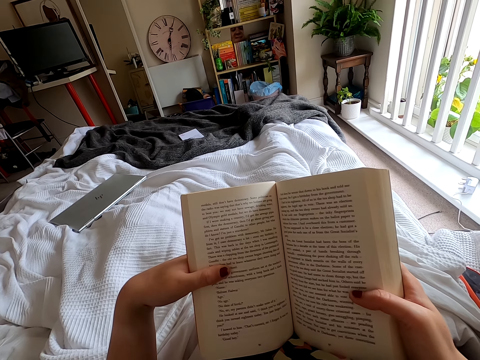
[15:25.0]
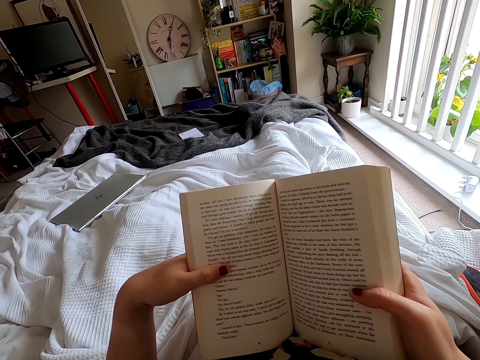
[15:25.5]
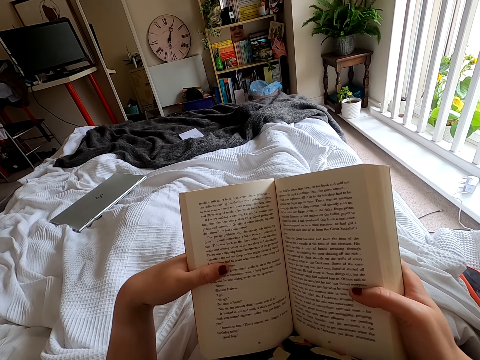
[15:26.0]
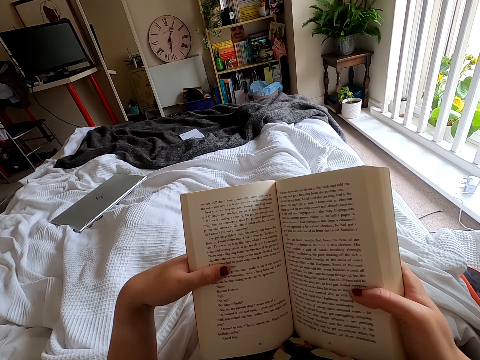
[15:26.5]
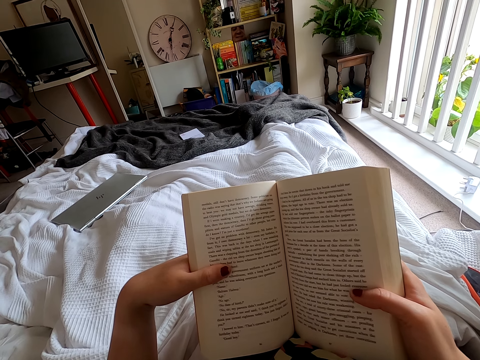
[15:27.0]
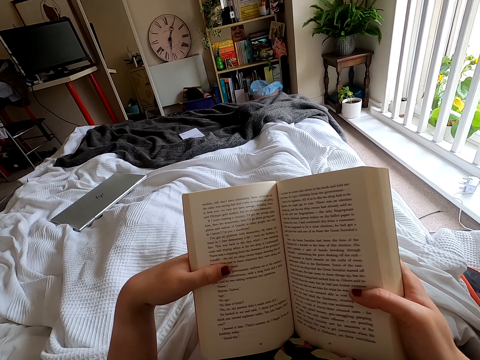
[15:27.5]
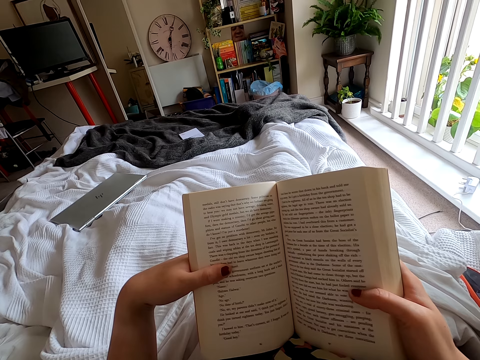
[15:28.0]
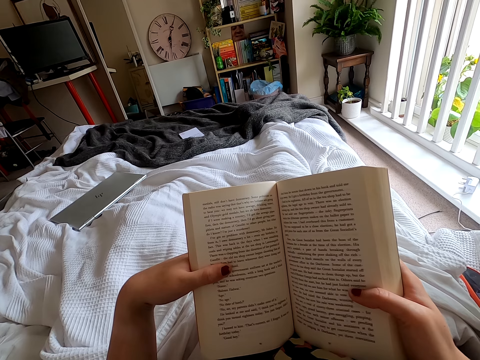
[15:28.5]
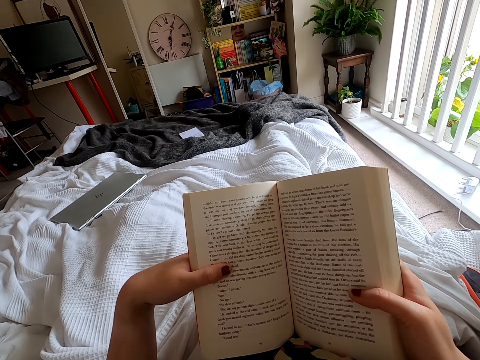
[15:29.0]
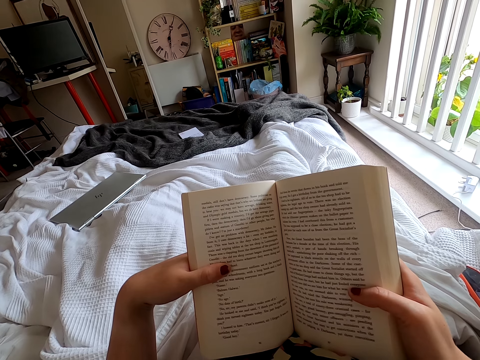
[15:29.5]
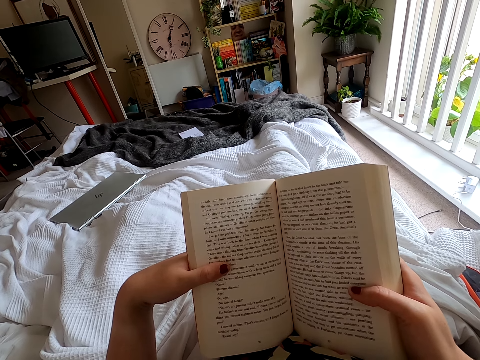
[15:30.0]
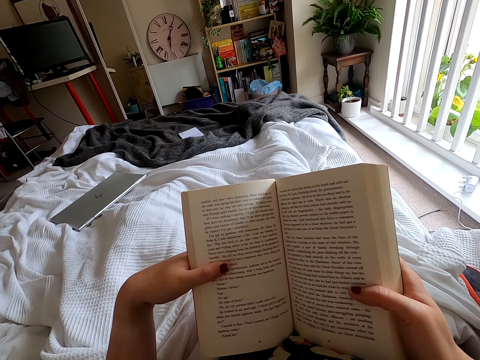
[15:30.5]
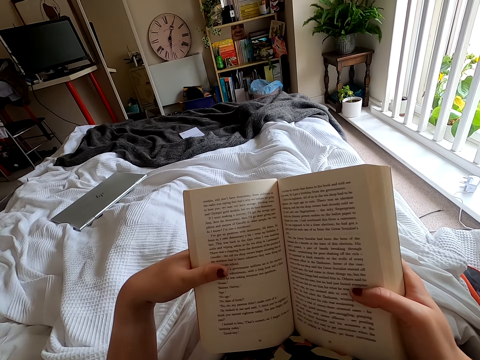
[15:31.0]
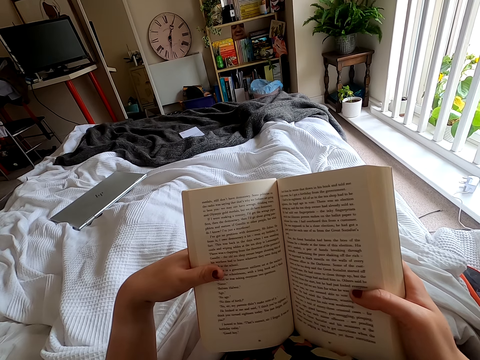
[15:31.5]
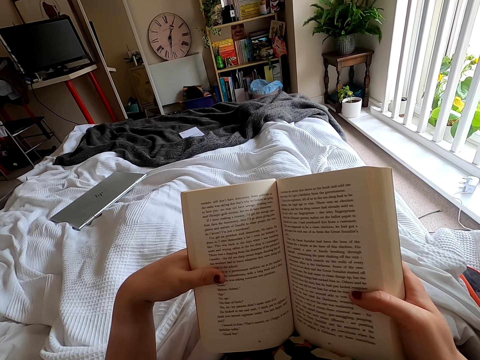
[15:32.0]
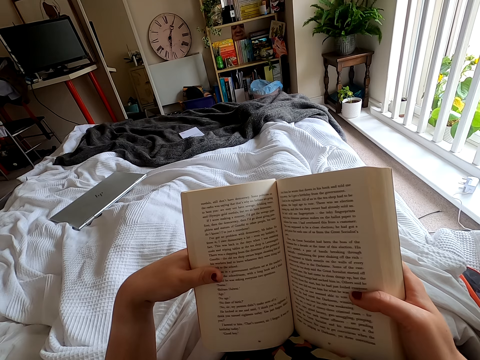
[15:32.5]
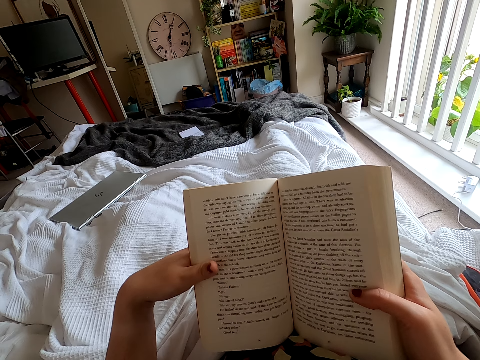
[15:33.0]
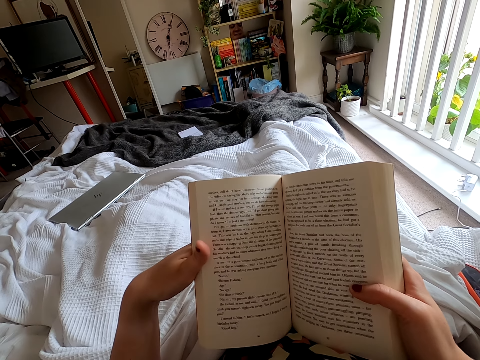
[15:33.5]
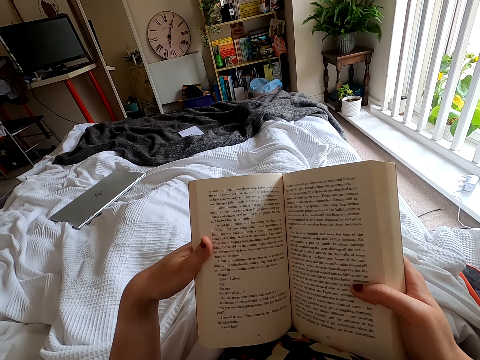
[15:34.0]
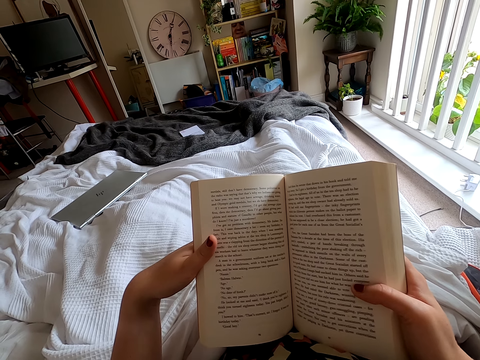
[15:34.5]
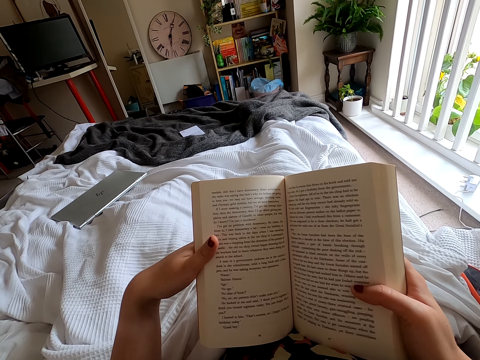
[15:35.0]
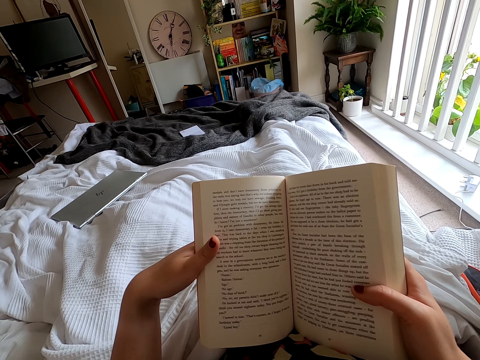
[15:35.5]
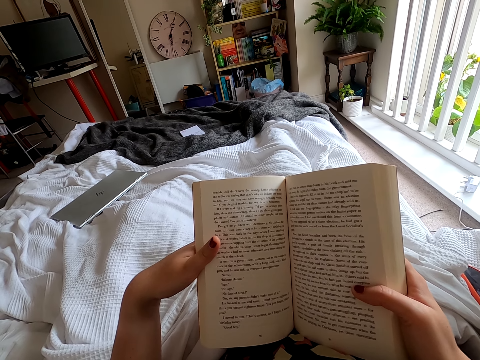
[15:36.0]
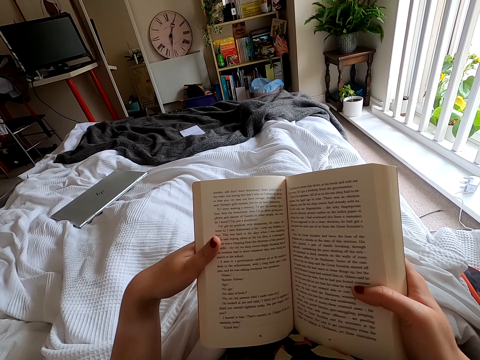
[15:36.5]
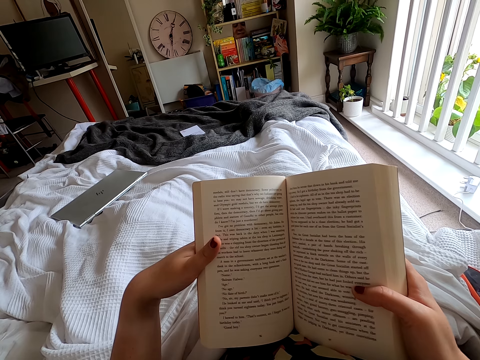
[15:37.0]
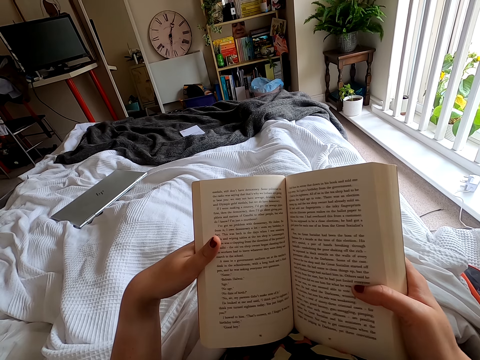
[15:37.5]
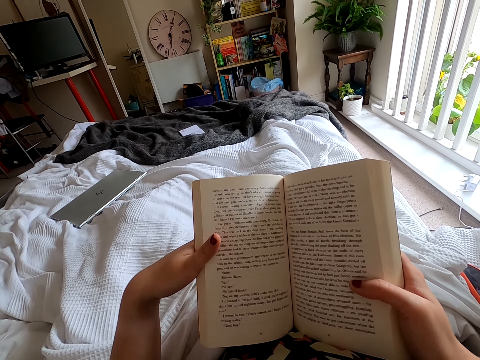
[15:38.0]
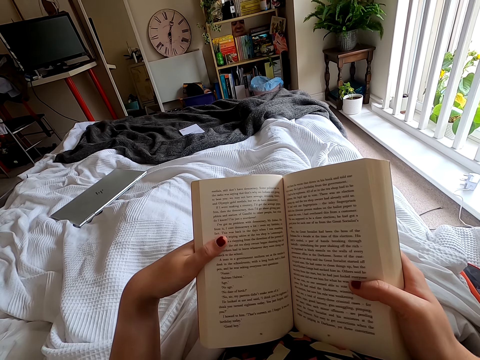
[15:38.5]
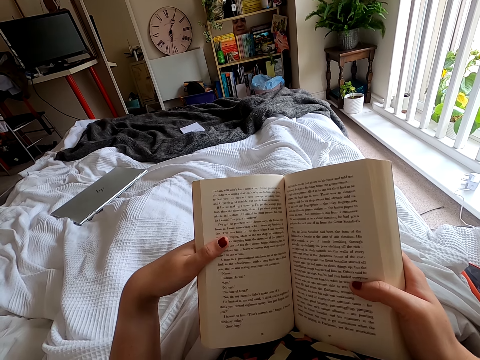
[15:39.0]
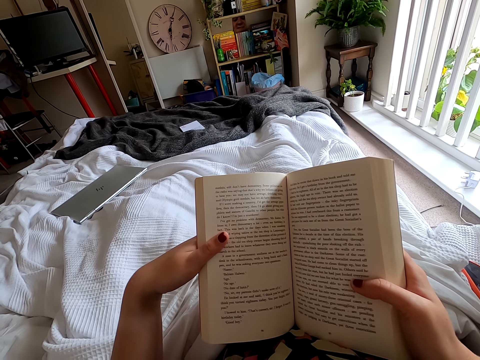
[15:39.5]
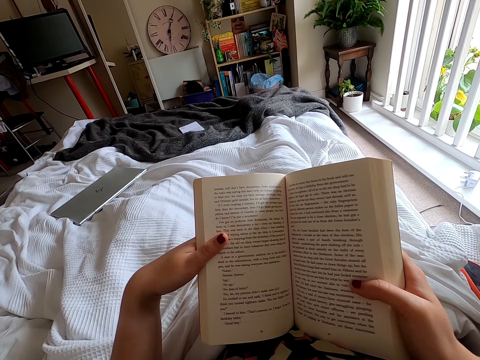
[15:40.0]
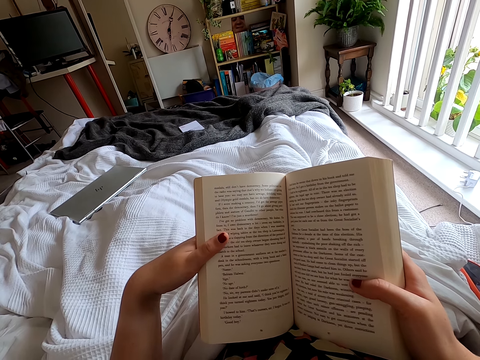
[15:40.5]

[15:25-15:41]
The camera wearer peruses a book. They move a finger. They peruse the book.
